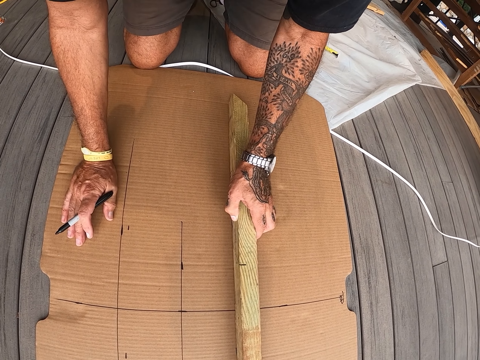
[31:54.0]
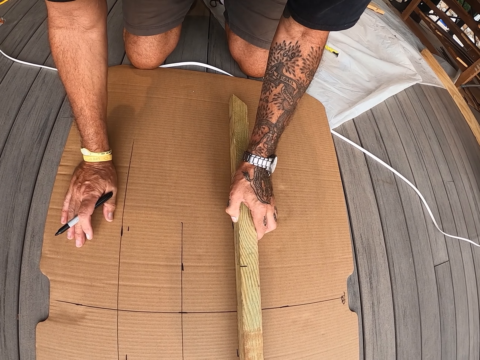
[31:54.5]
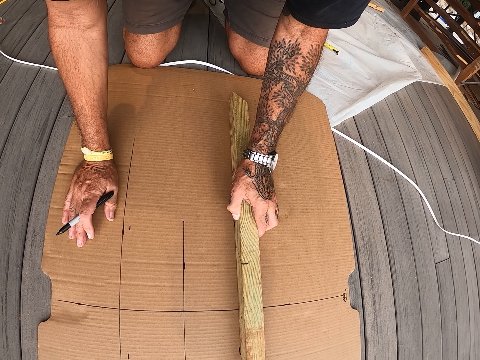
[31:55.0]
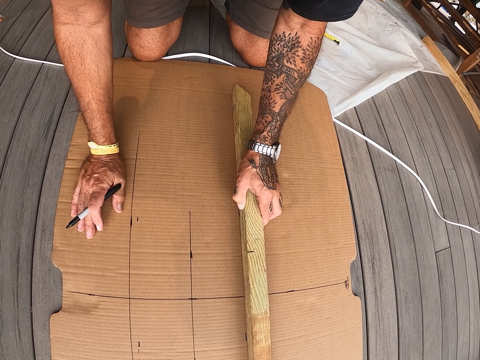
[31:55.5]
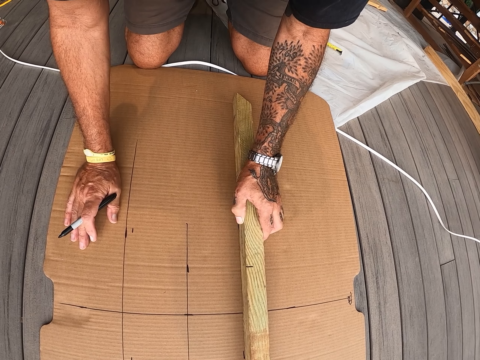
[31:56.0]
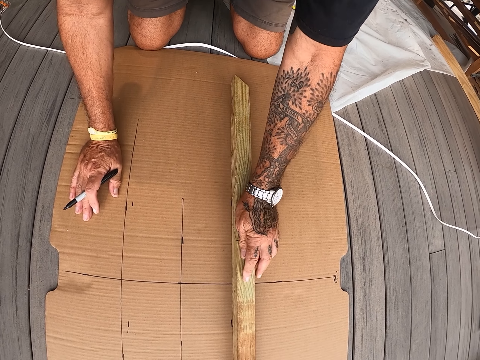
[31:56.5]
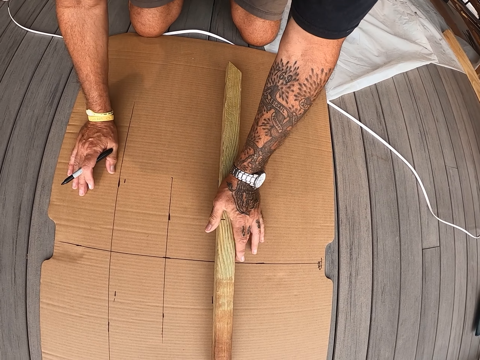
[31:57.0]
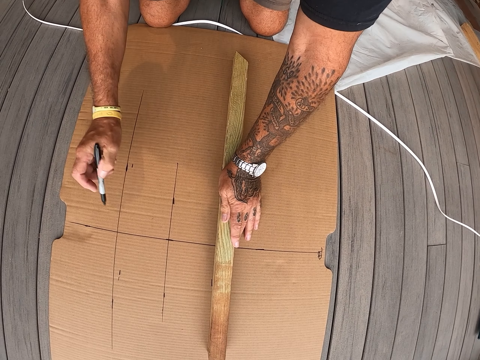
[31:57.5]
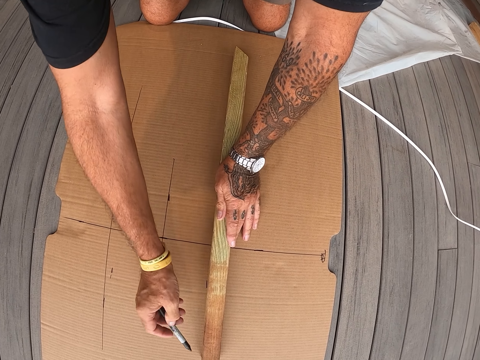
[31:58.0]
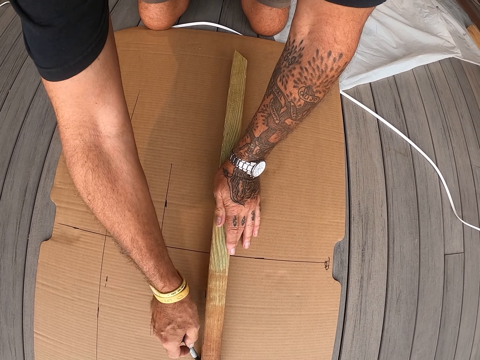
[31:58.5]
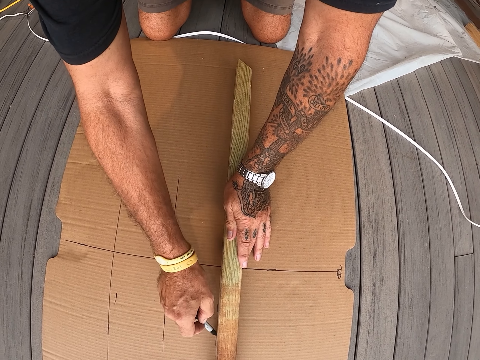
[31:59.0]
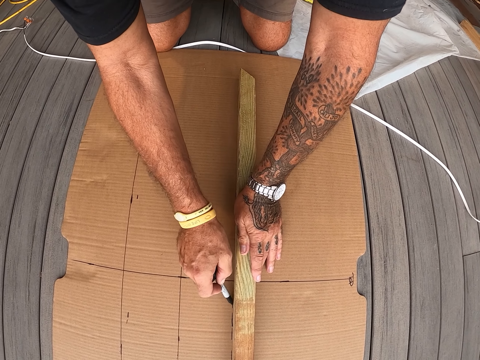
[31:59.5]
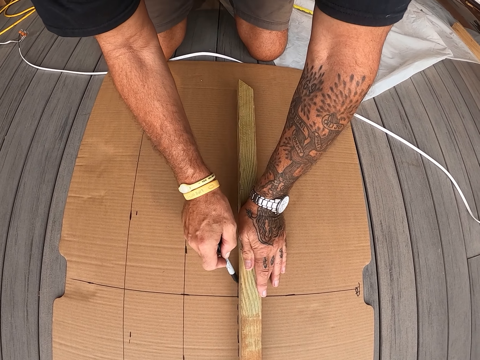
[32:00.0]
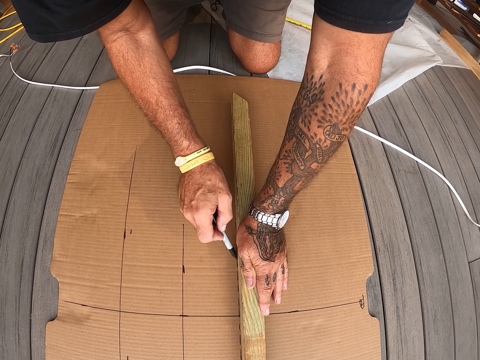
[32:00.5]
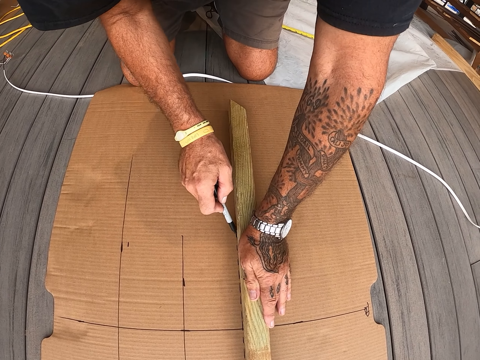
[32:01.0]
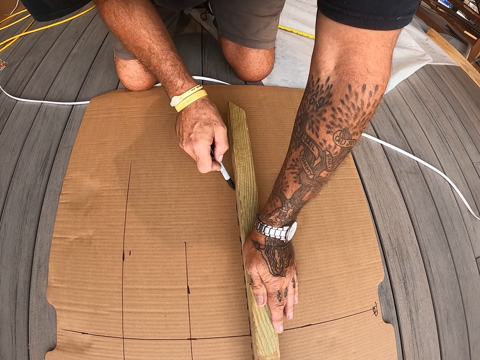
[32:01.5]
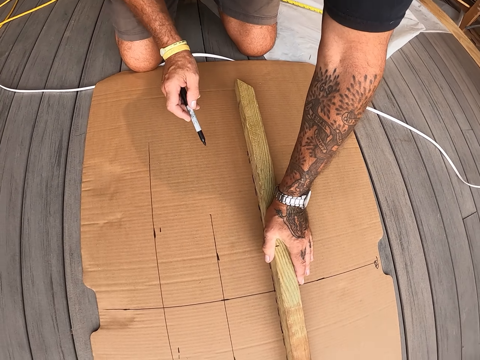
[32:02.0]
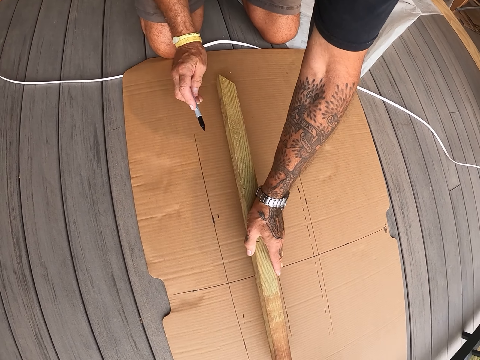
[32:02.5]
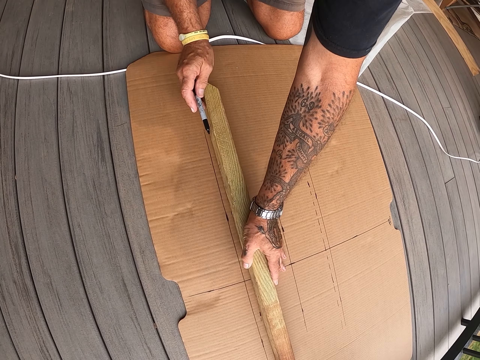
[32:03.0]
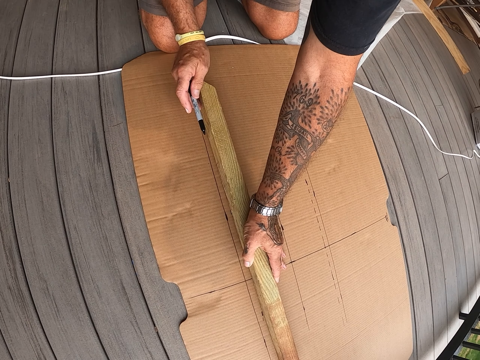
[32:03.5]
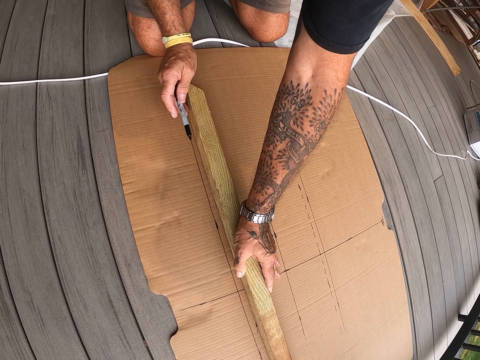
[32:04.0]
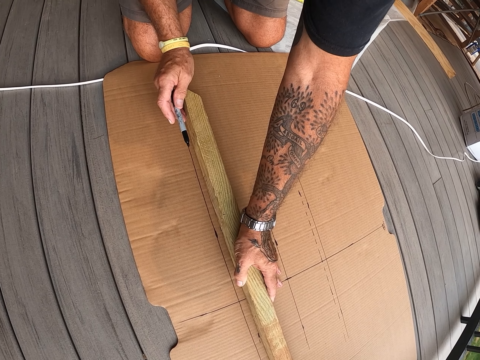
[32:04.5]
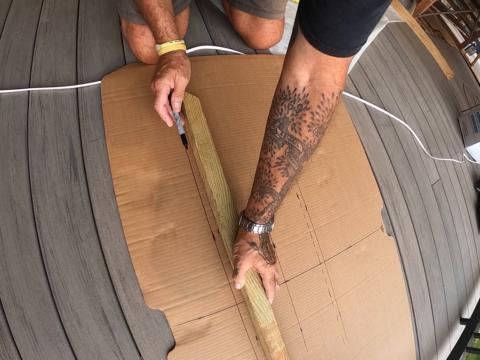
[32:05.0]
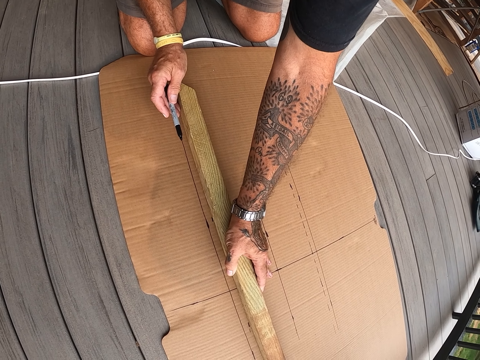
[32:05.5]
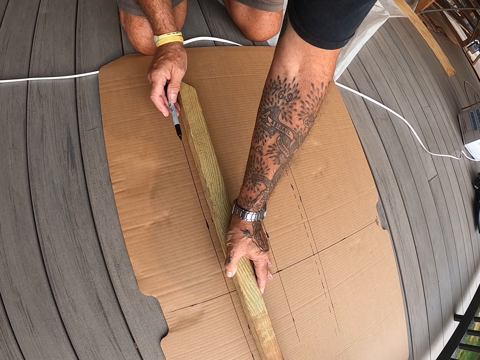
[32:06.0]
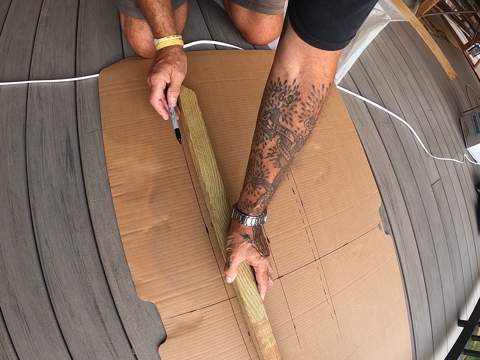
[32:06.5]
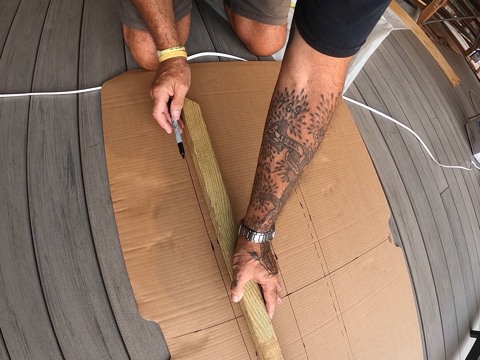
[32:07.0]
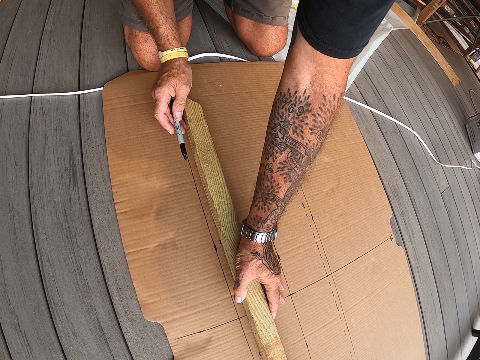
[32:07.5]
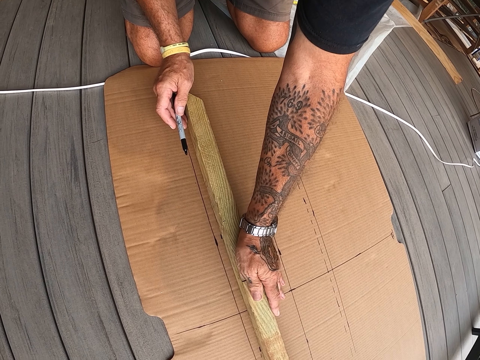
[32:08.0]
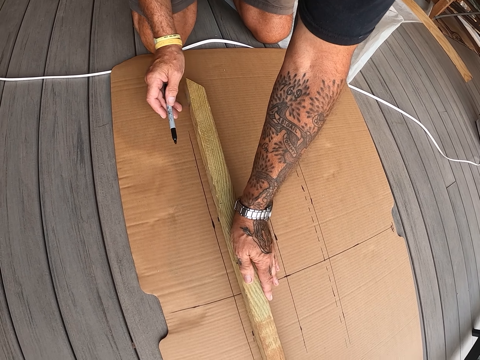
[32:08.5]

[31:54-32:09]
The camera wearer draws a line on the cardboard with a mark pen. They measure the kraft paper with the wood and the pen. They move the piece of wood on the cardboard.

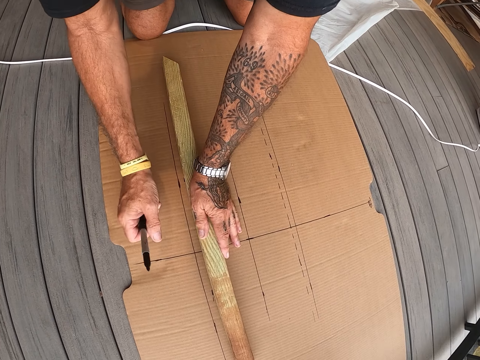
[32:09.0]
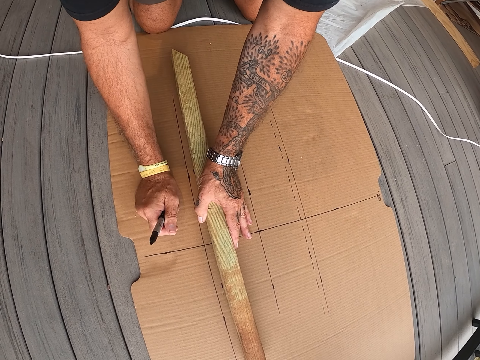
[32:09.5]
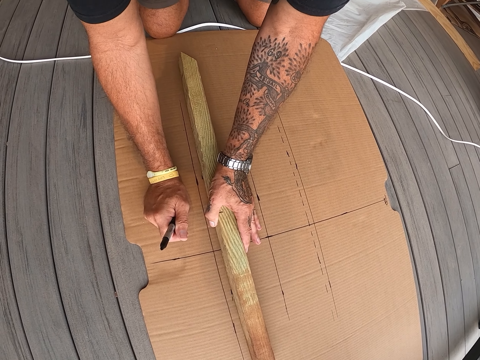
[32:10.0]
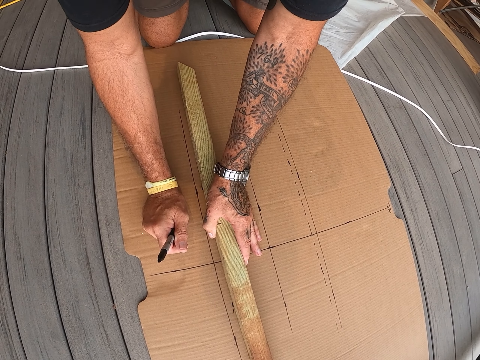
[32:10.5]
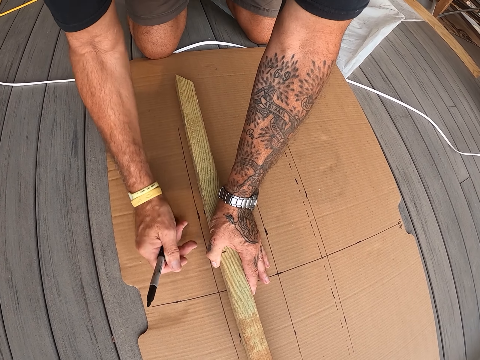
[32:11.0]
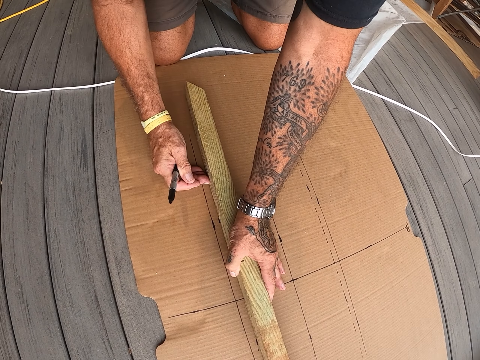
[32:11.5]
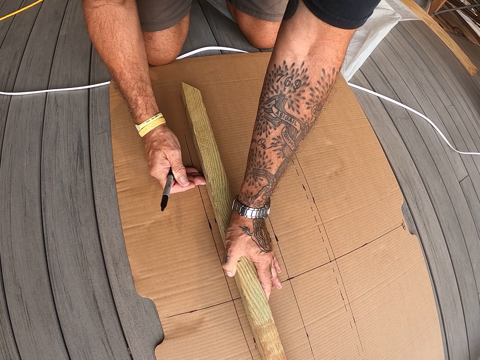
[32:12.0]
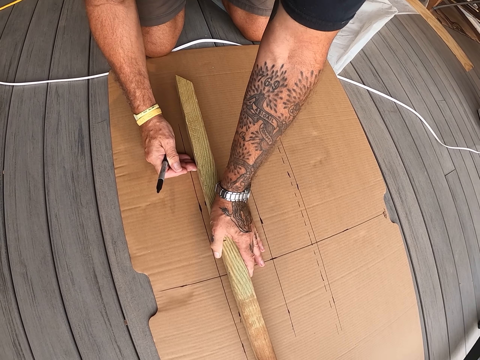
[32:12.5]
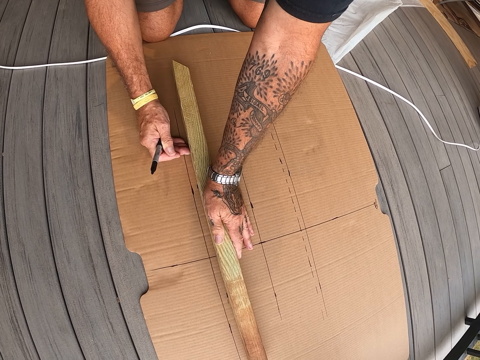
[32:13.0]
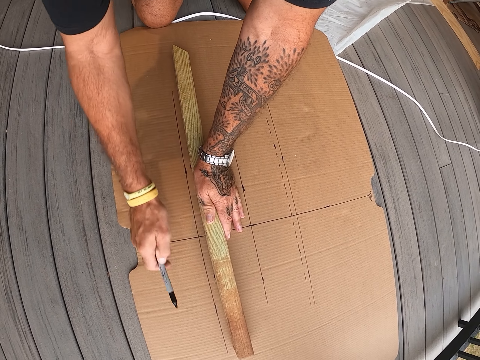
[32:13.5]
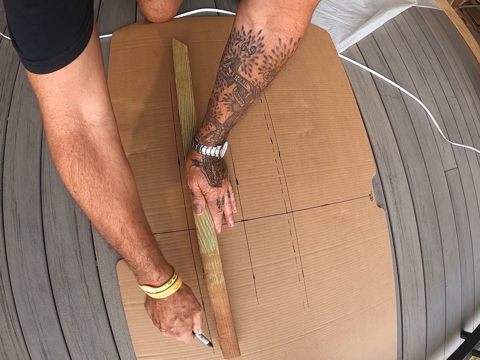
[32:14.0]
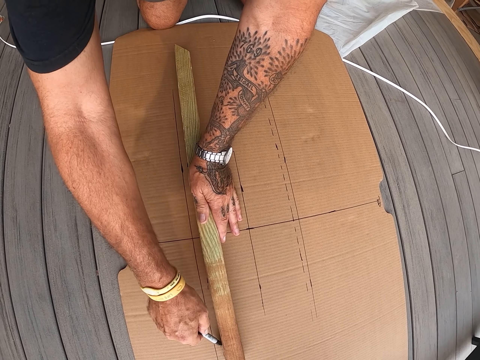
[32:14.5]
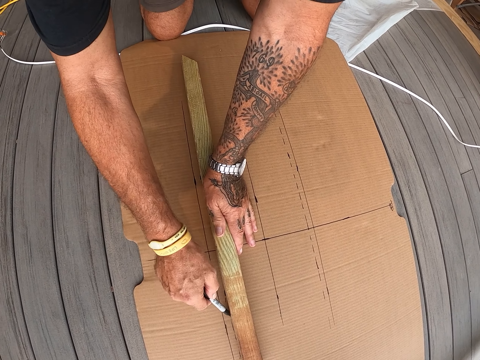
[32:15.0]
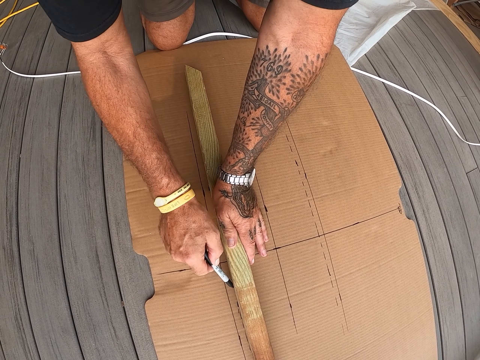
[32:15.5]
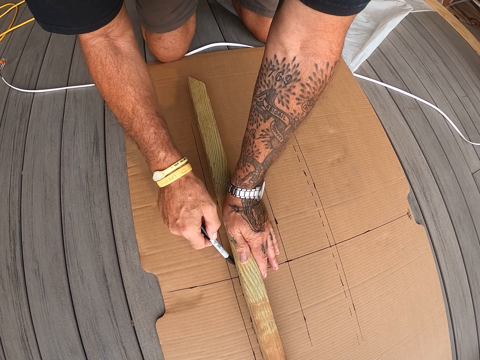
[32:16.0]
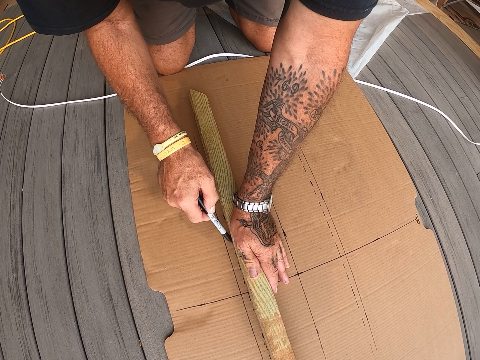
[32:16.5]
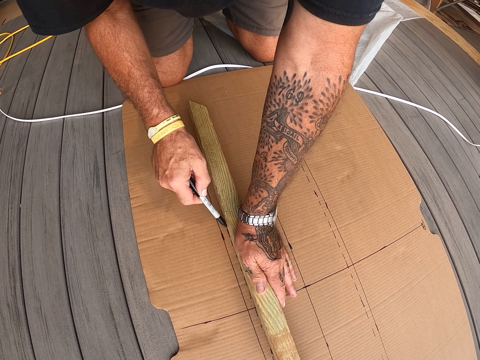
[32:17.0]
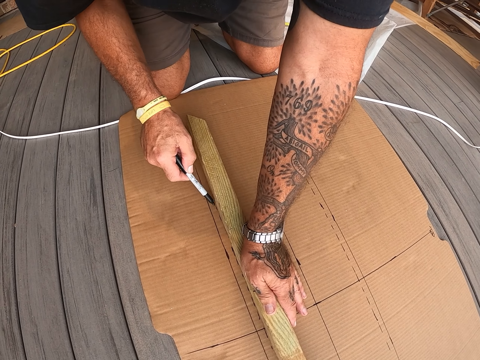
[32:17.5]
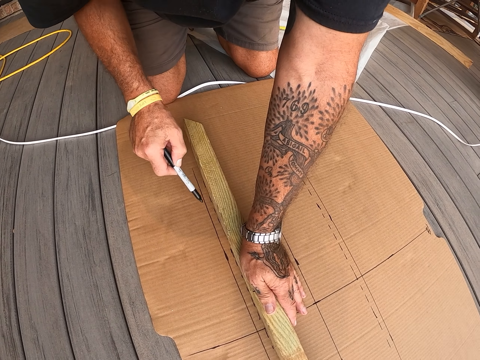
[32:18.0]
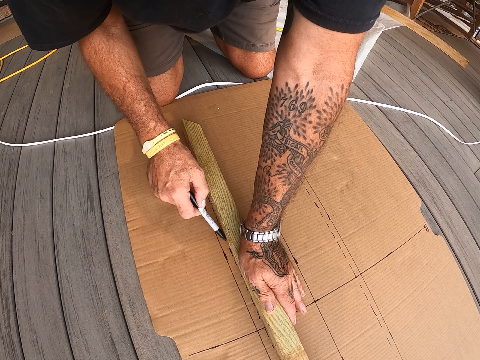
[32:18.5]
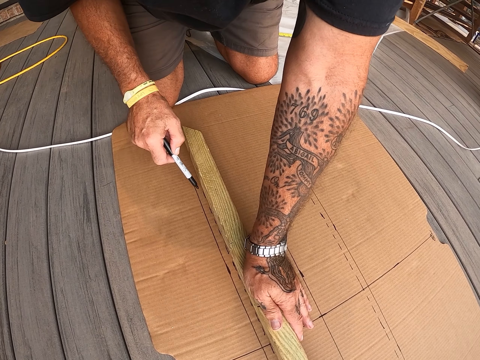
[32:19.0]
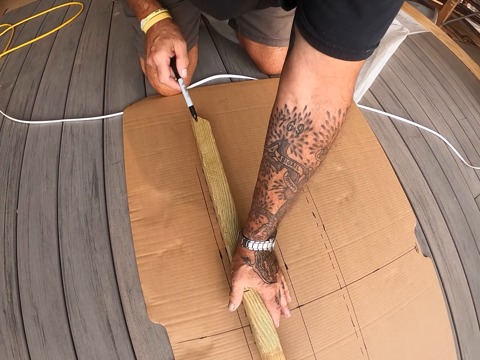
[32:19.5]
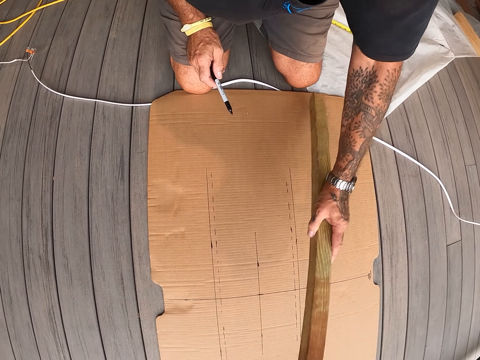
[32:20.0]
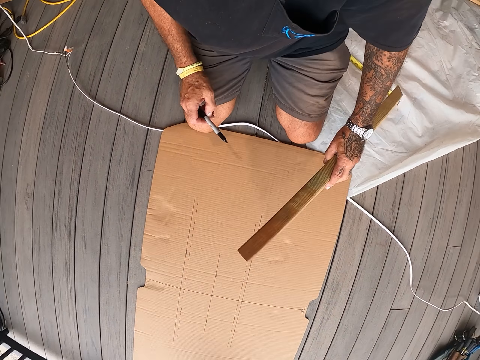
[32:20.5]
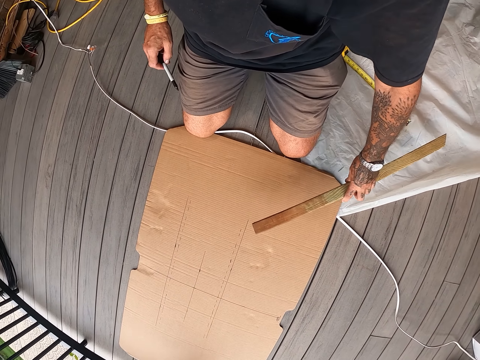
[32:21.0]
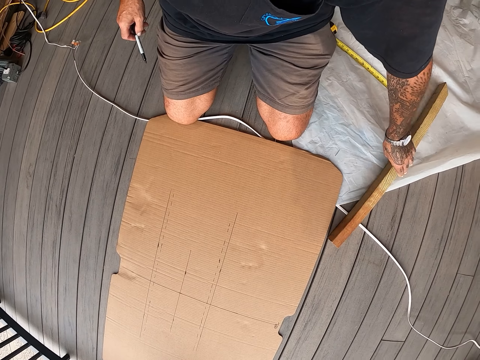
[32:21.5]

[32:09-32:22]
The camera wearer draws a line on the cardboard with a mark pen. They remove the piece of wood from the cardboard.
